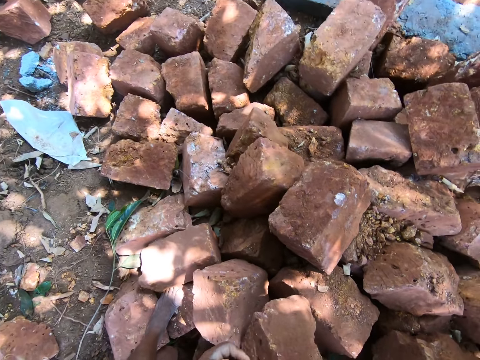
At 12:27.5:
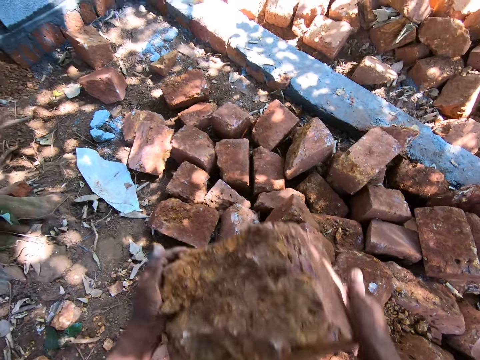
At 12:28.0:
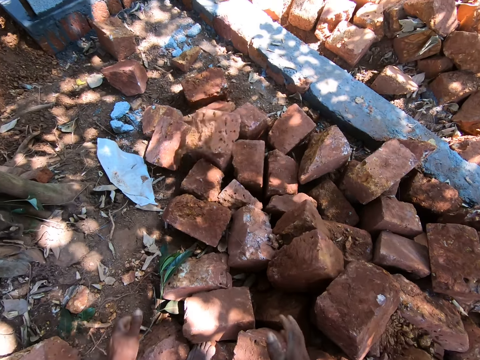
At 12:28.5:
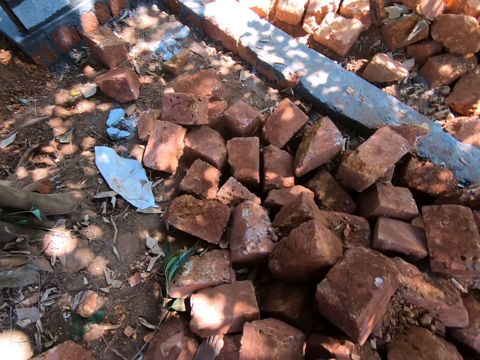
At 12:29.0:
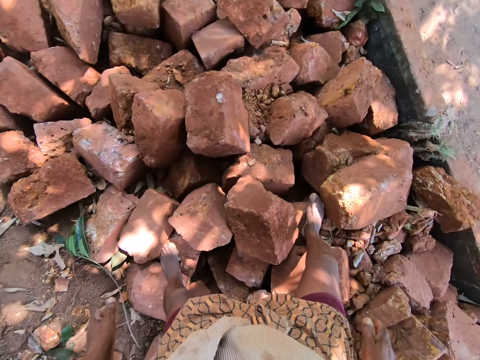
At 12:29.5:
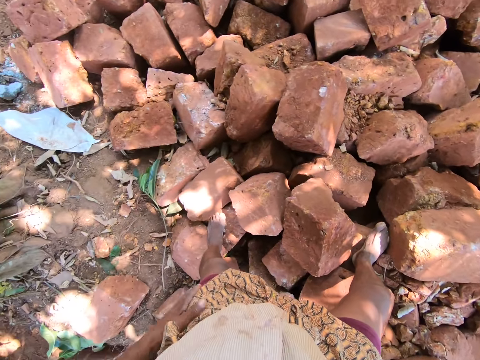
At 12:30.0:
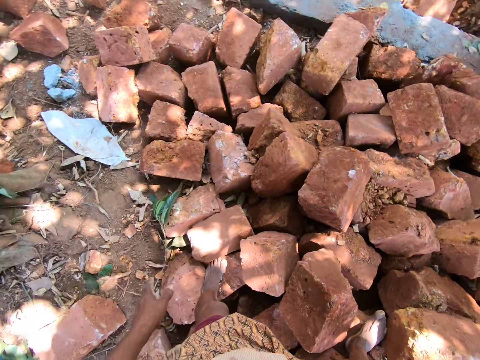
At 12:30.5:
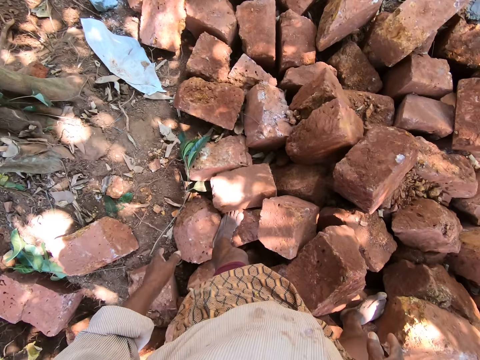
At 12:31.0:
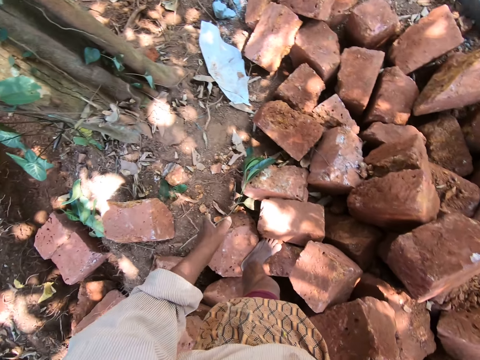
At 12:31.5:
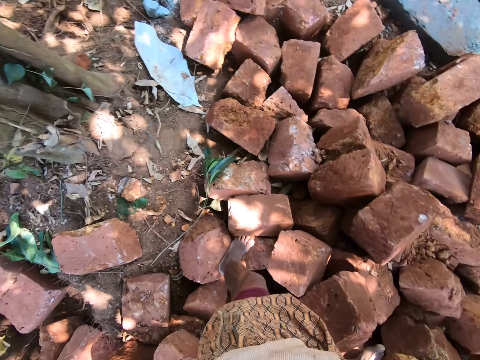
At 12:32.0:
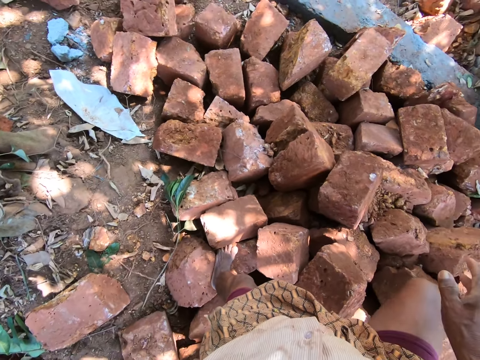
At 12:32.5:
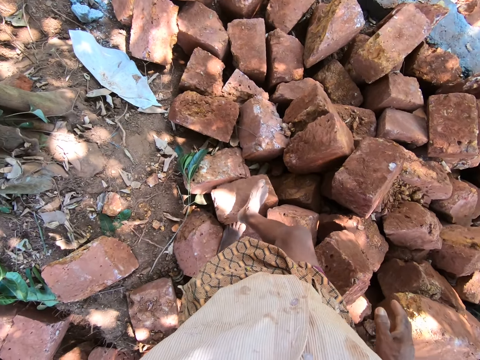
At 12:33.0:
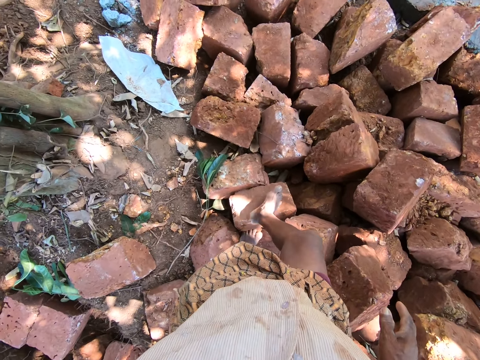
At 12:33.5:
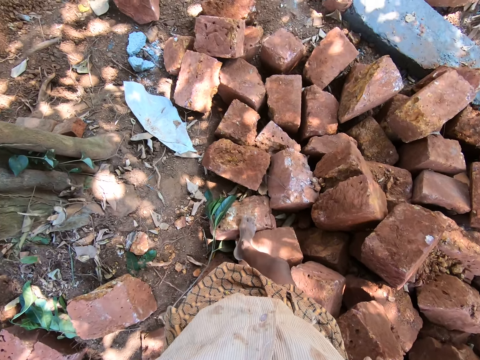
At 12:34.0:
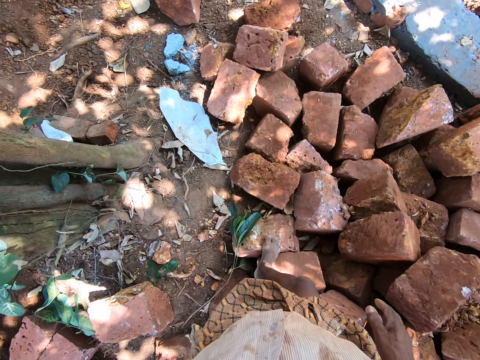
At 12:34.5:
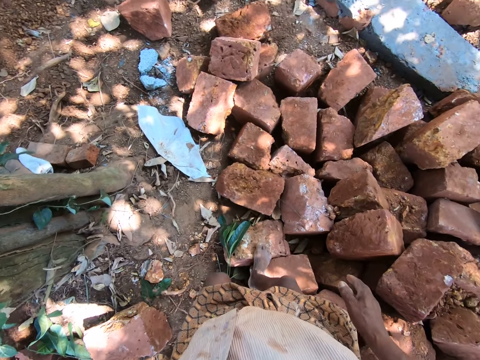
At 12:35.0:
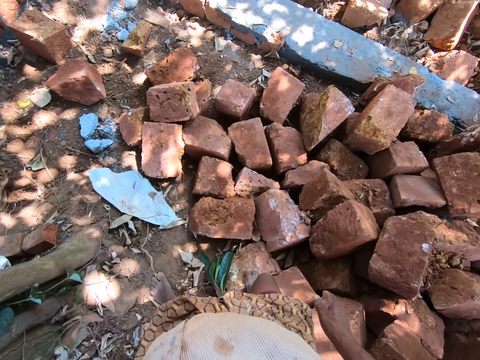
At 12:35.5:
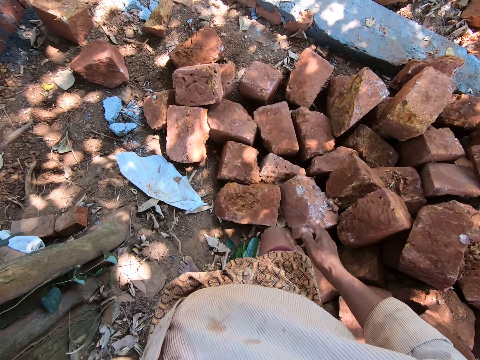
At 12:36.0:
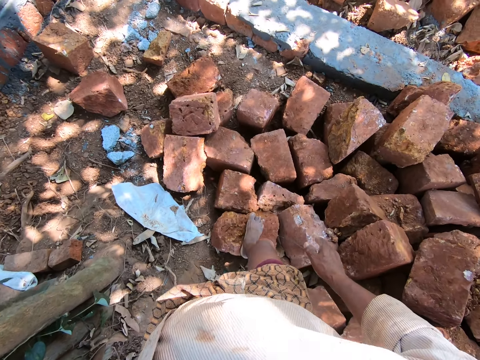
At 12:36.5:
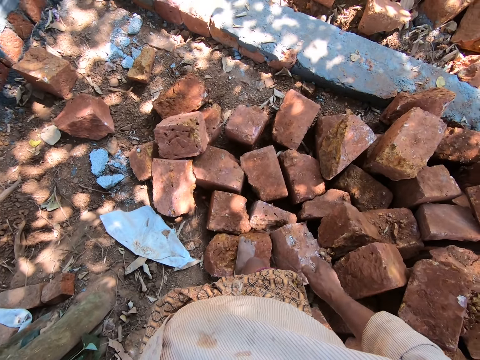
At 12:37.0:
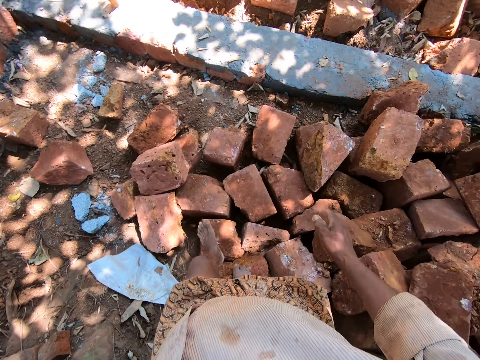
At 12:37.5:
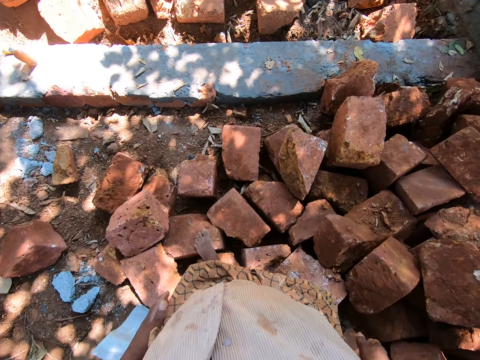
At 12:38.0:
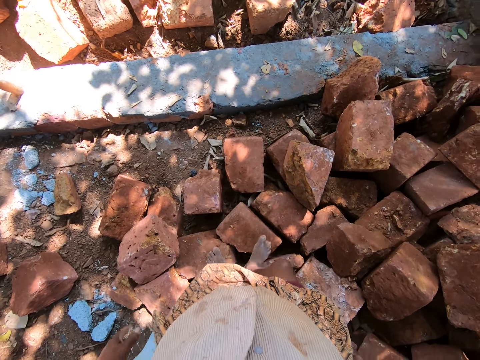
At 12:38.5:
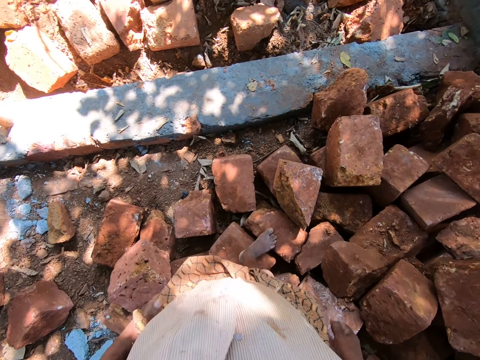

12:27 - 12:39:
The camera wearer throws the brick in his hands on the ground.

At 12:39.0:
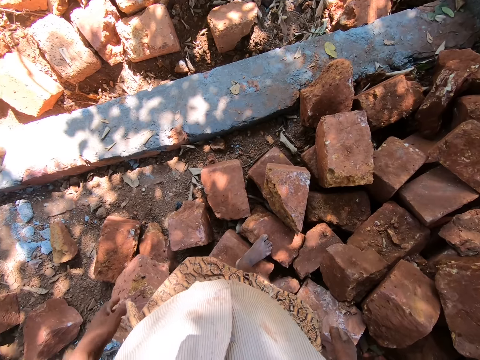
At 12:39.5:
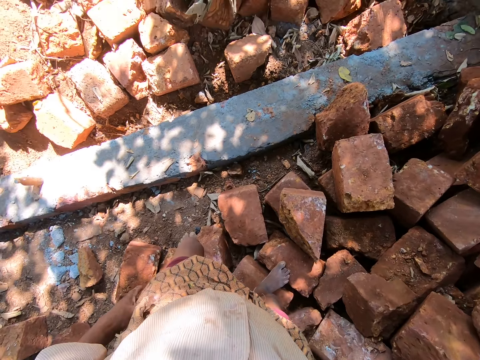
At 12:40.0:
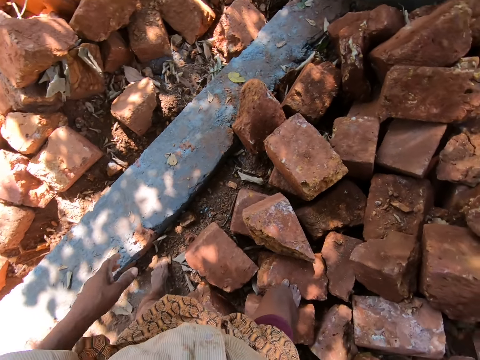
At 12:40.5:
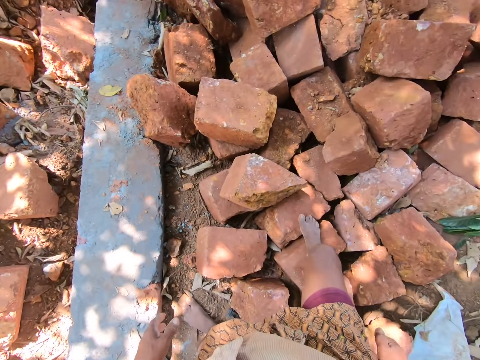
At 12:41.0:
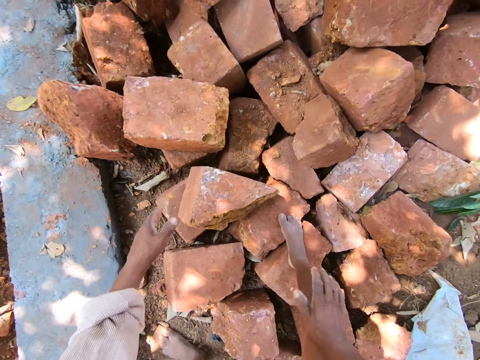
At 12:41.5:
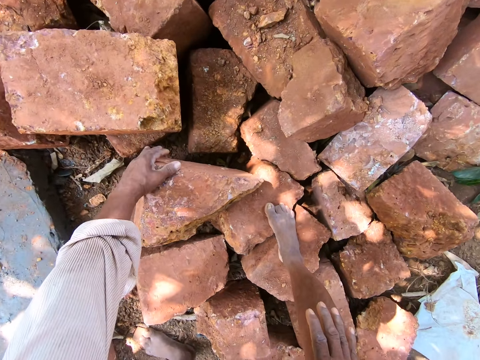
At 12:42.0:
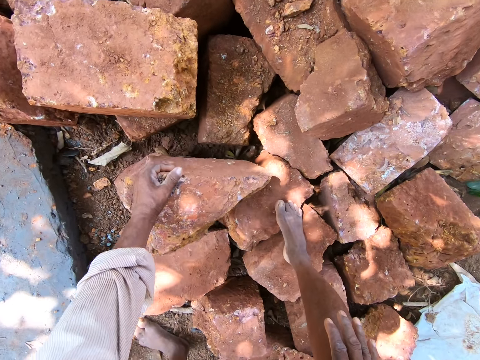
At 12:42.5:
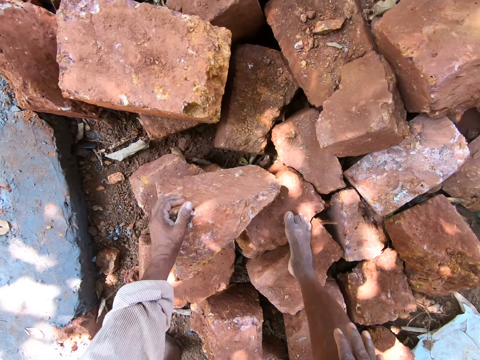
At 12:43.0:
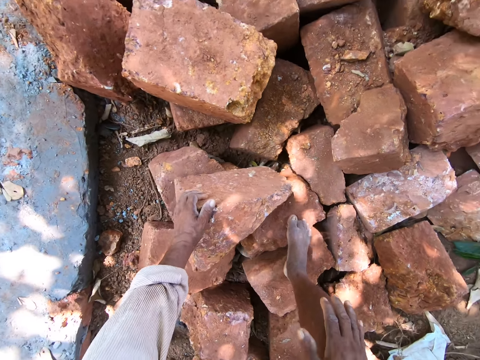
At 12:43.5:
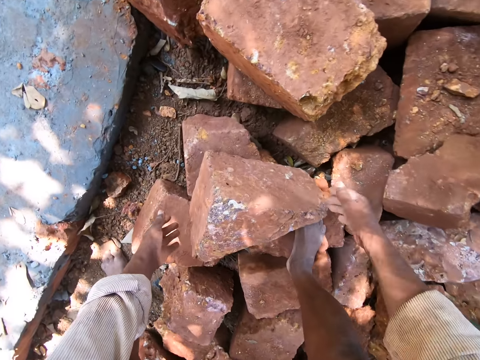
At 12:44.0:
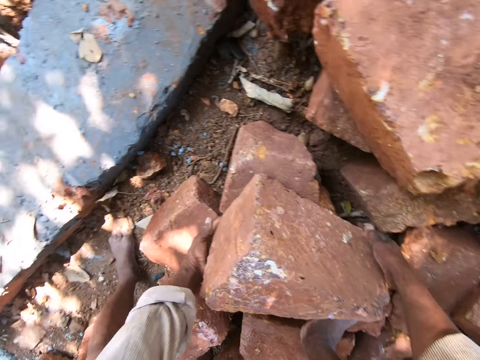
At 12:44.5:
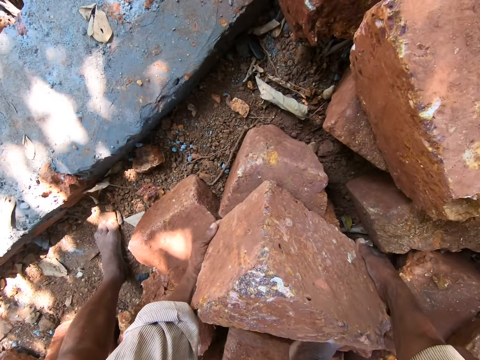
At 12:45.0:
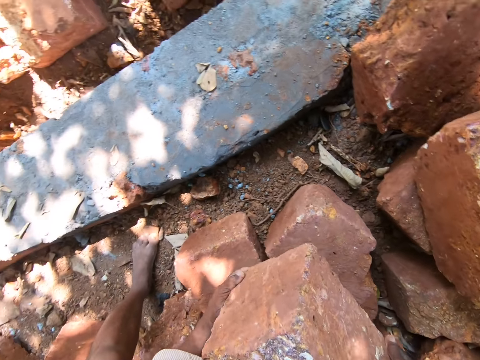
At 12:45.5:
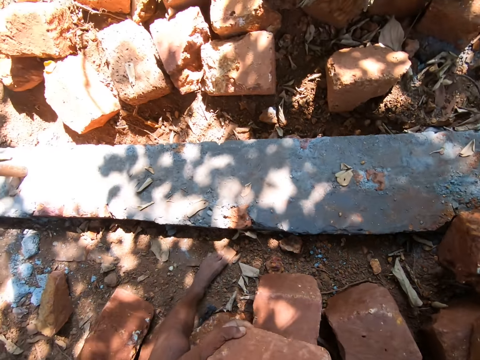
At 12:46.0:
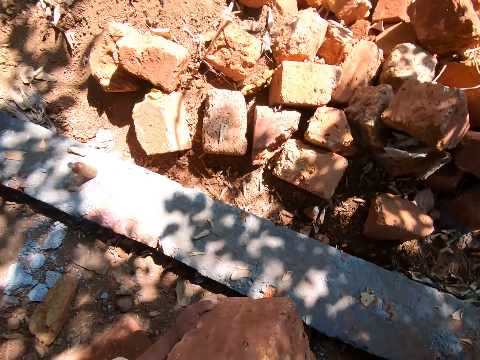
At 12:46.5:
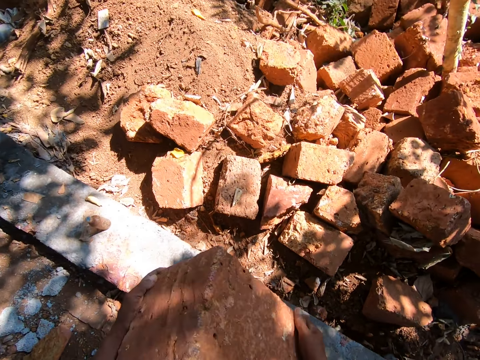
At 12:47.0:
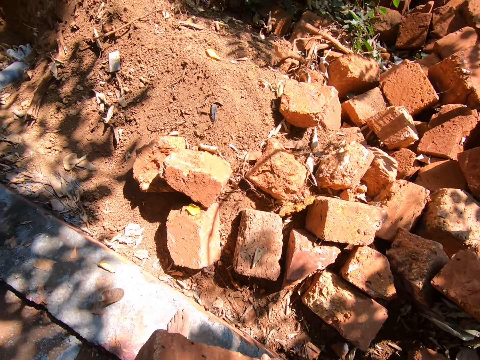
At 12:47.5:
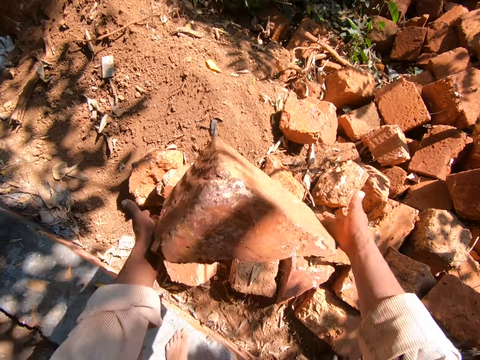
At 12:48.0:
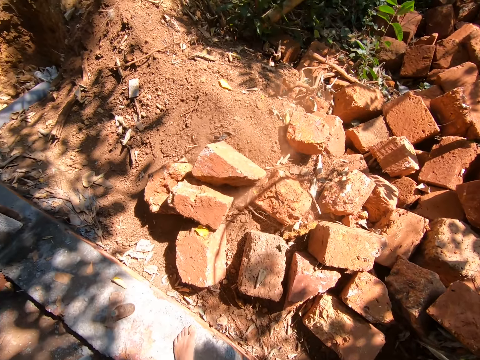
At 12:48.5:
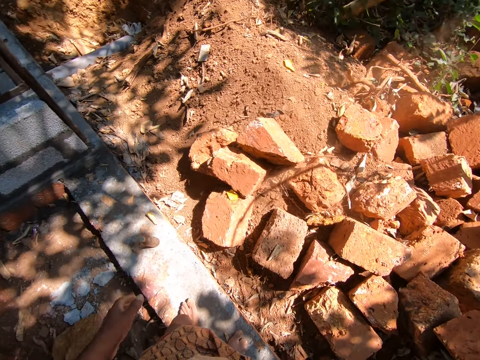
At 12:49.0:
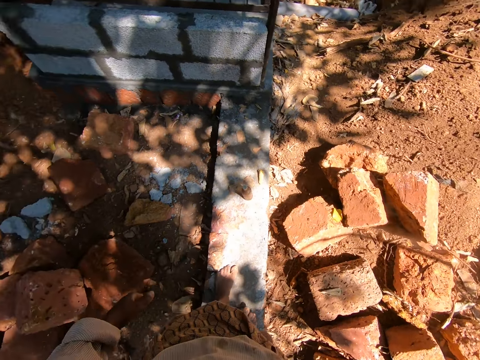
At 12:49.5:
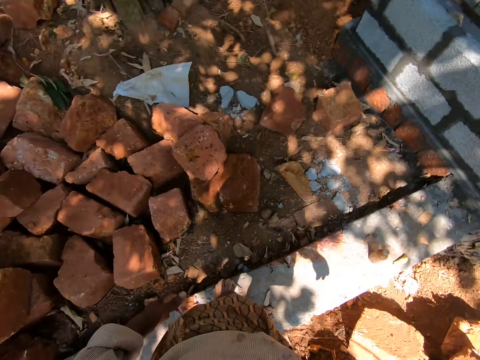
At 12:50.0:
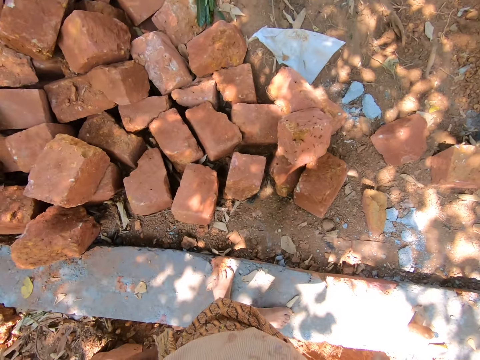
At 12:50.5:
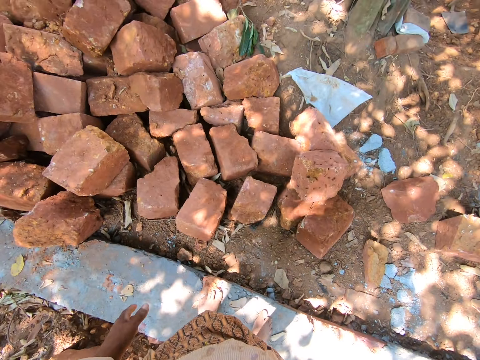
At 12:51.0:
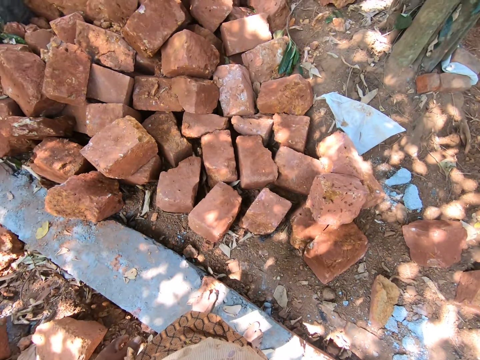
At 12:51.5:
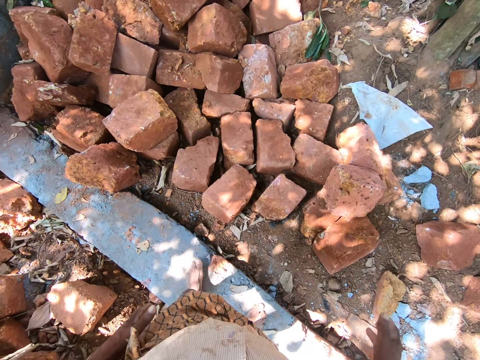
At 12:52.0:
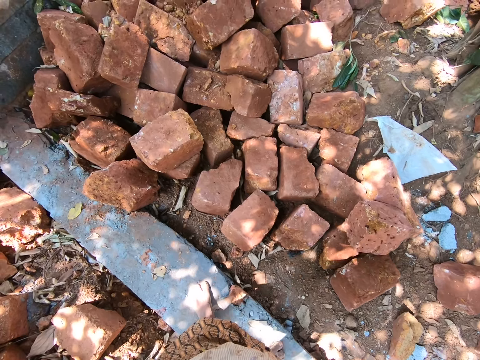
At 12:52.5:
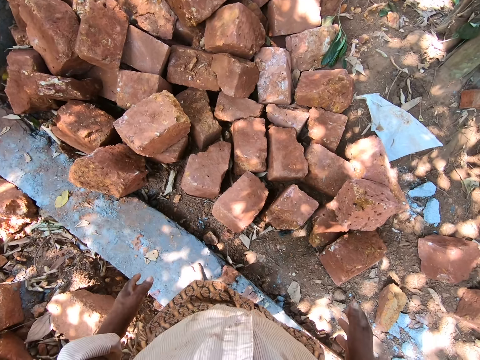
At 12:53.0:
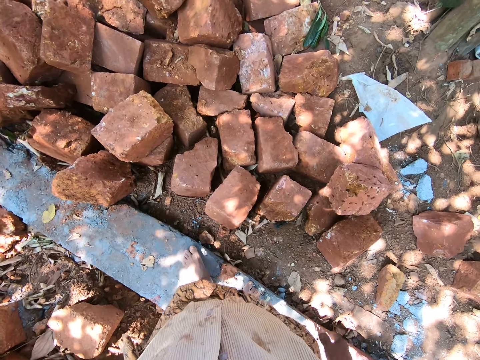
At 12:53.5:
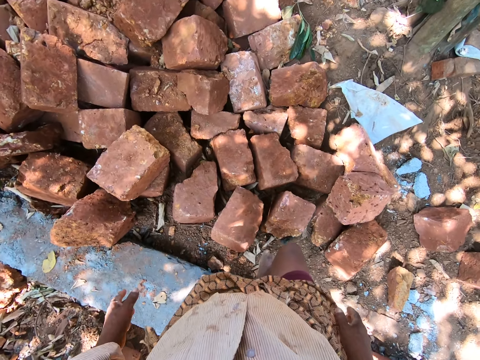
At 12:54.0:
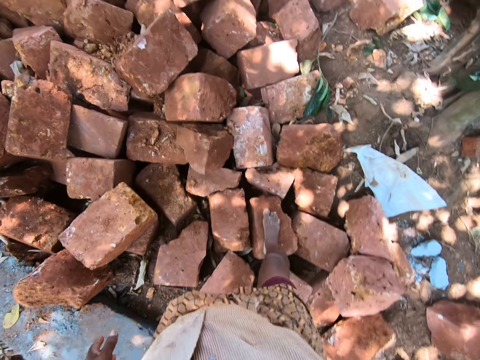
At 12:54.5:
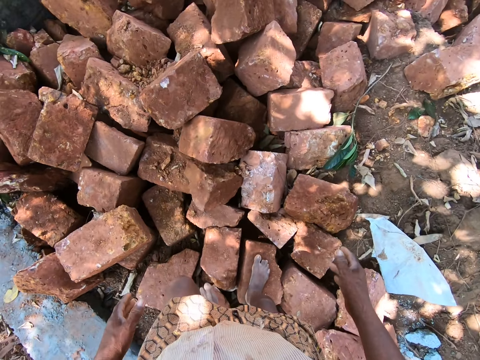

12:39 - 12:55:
The camera wearer moves the brick on the heap of bricks on the ground with his hands. He picks up the brick from the heap of bricks on the ground with his left hand. He throws the brick on the ground with his hands.
